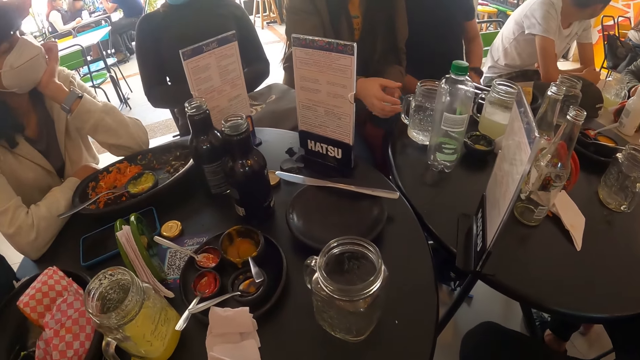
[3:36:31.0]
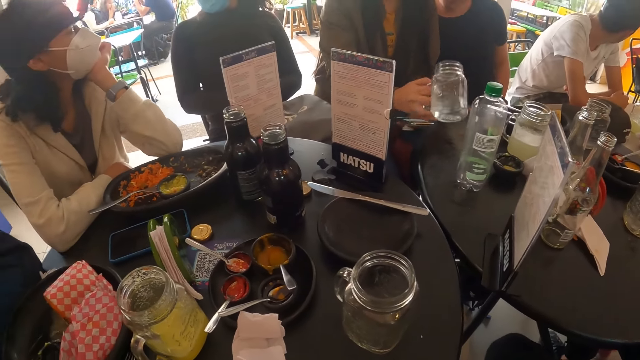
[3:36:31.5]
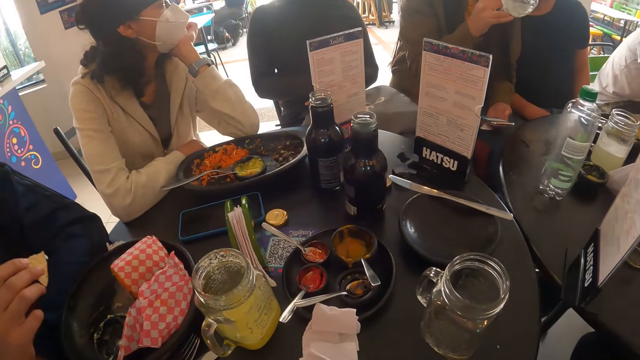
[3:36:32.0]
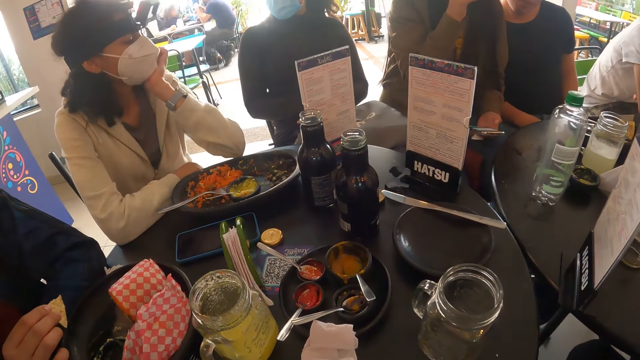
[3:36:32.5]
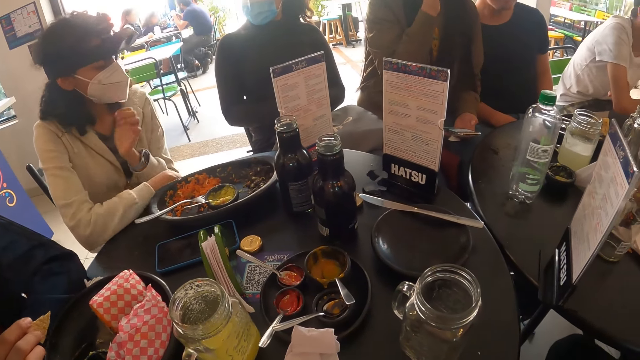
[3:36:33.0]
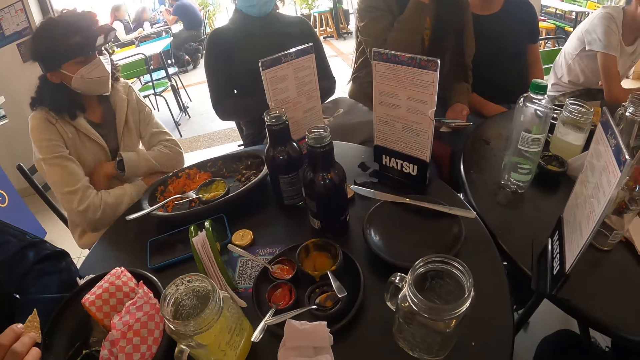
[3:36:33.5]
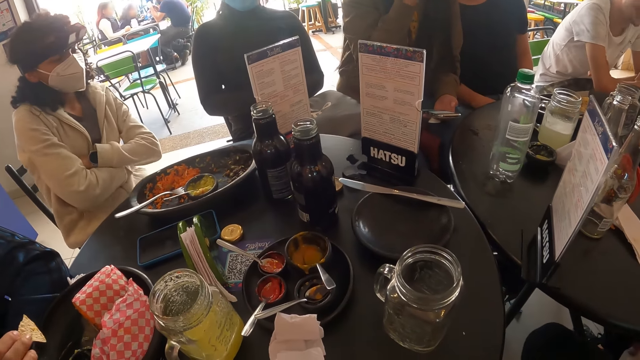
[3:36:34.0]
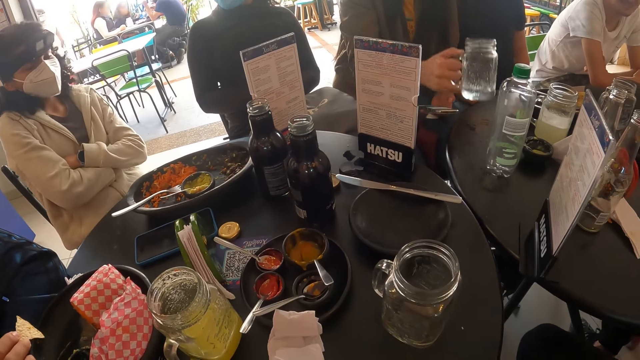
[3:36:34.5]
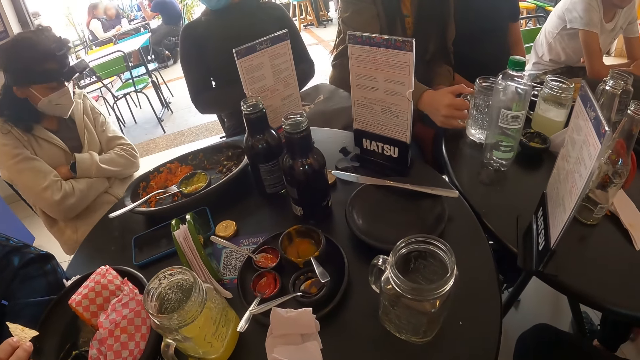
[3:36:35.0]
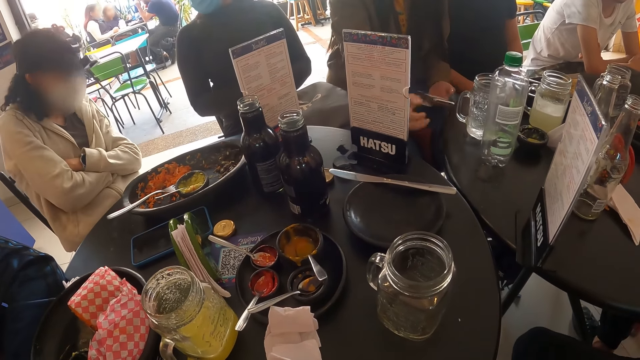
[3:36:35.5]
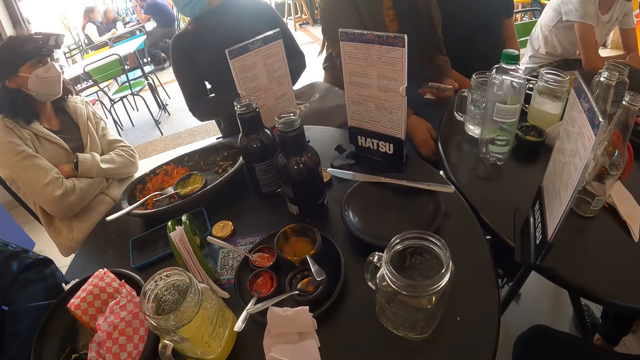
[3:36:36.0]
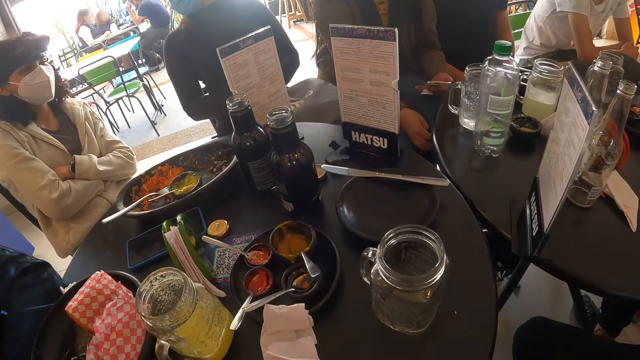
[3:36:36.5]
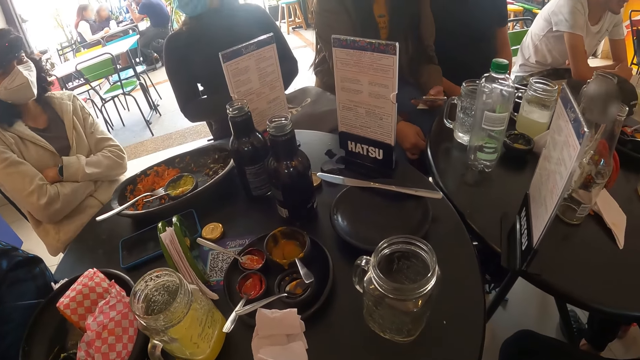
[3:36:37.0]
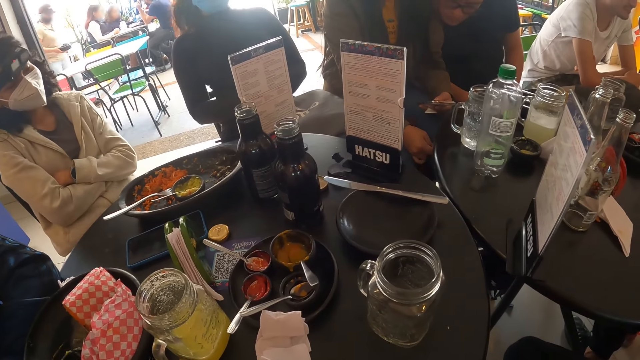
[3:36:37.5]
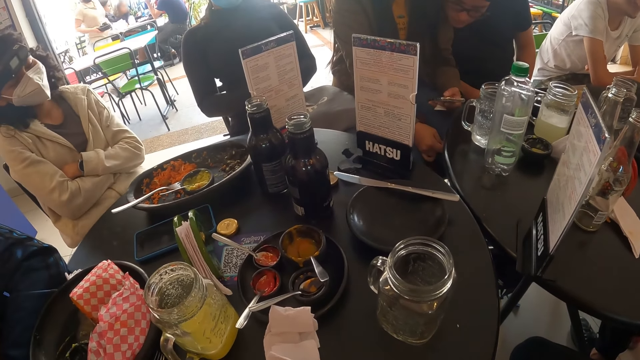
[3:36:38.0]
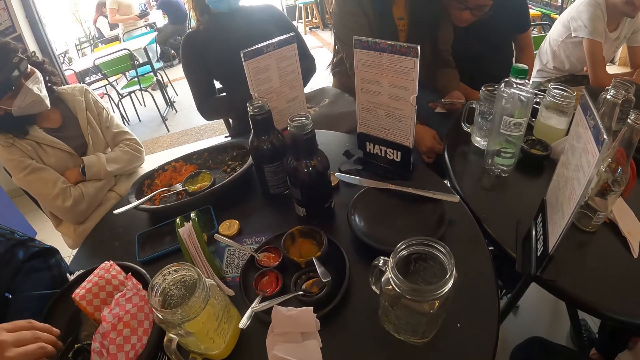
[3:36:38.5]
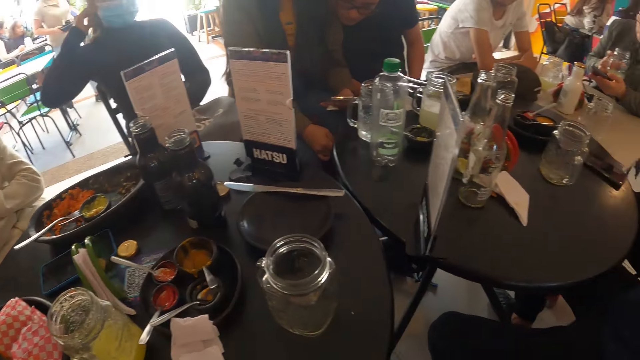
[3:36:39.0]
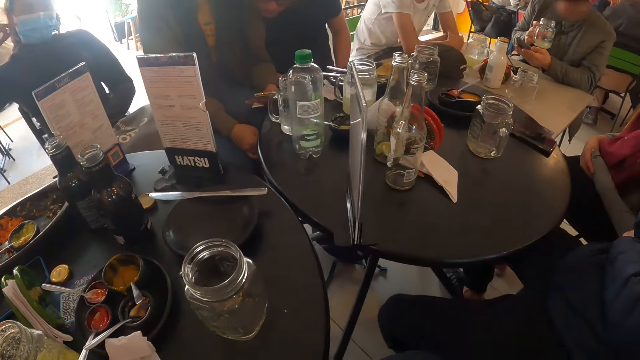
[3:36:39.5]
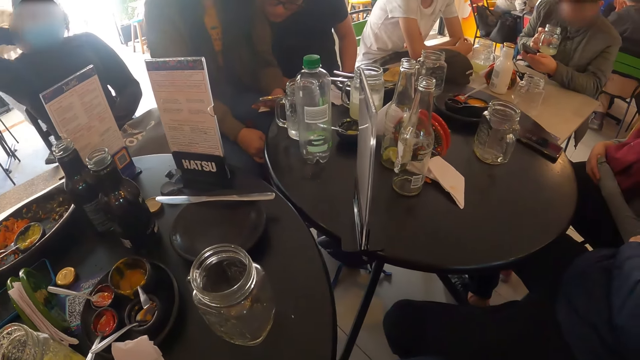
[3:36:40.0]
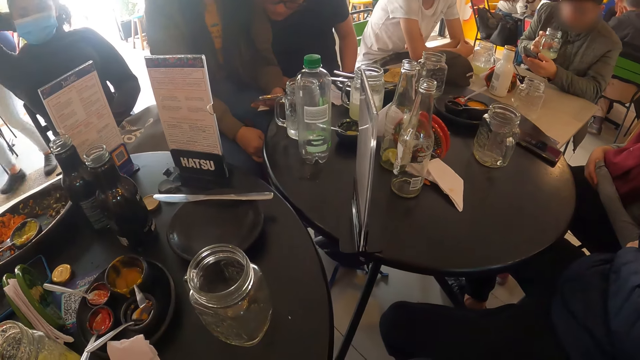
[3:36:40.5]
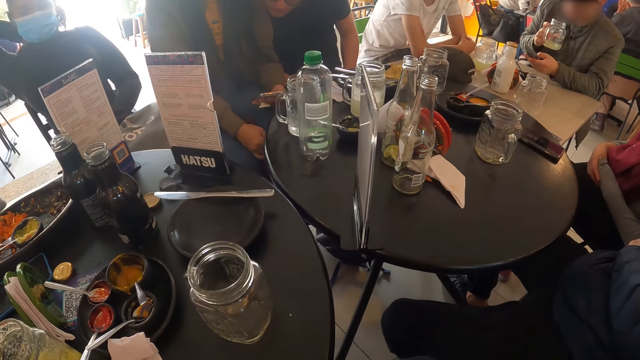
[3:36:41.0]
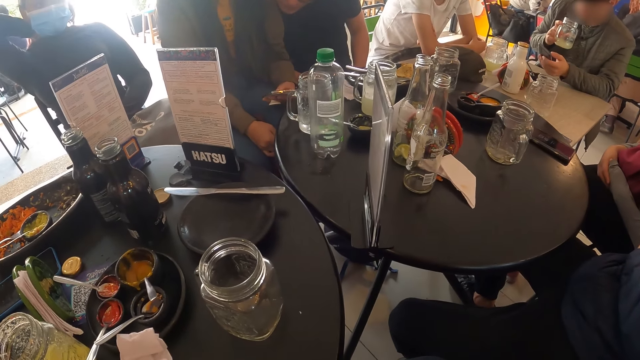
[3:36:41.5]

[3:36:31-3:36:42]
The woman picks the glass cup from the table with her right hand, drinks from the glass cup in her right hand, and places the glass cup in her right hand on the table. The man operates the phone with his left hand.

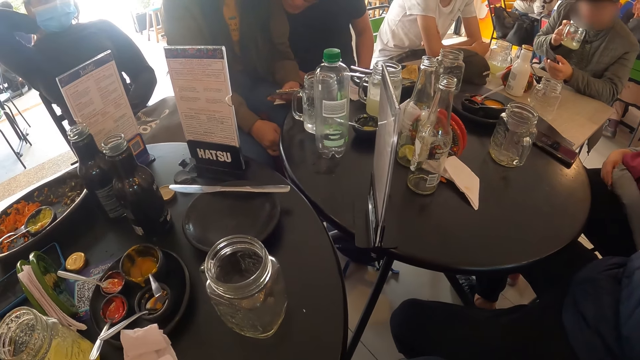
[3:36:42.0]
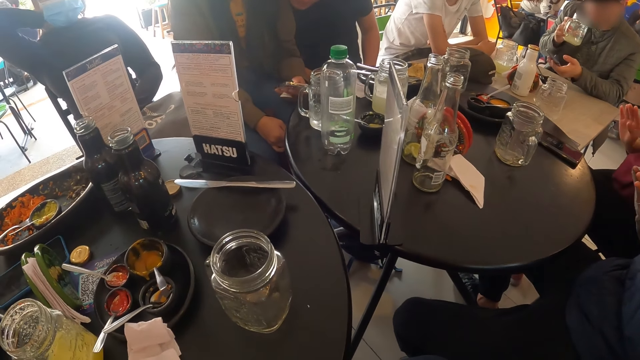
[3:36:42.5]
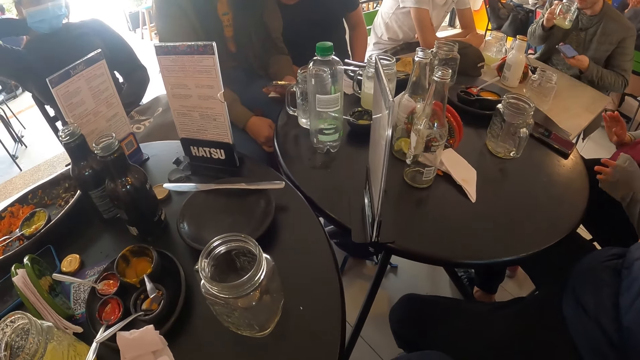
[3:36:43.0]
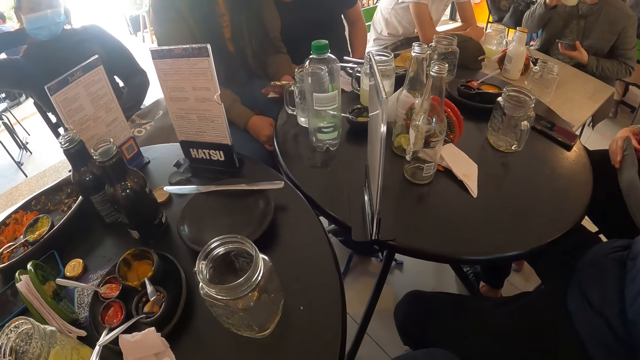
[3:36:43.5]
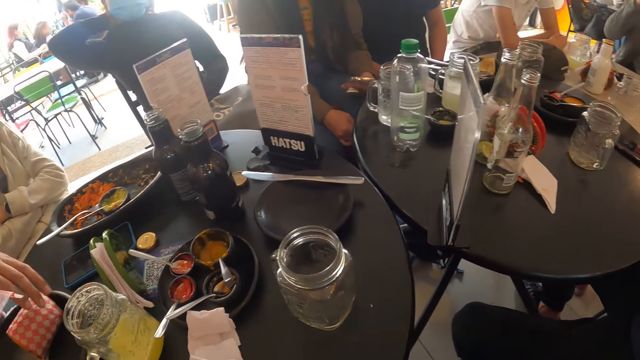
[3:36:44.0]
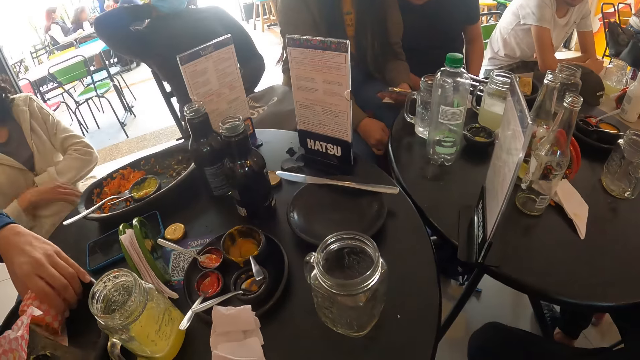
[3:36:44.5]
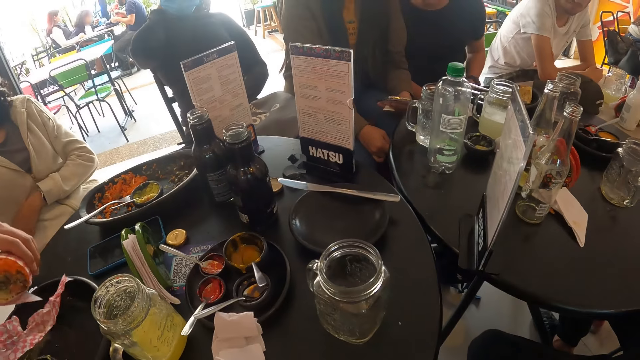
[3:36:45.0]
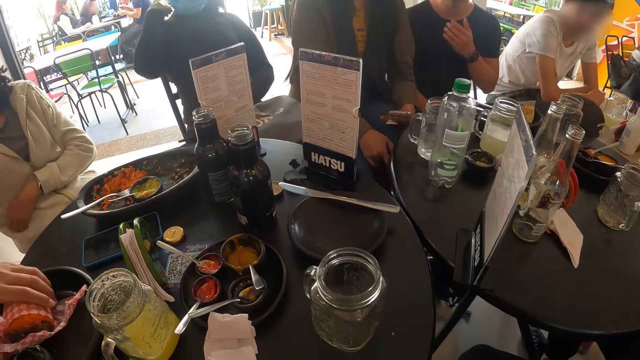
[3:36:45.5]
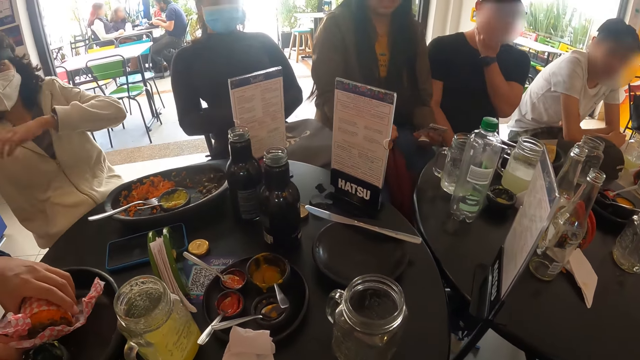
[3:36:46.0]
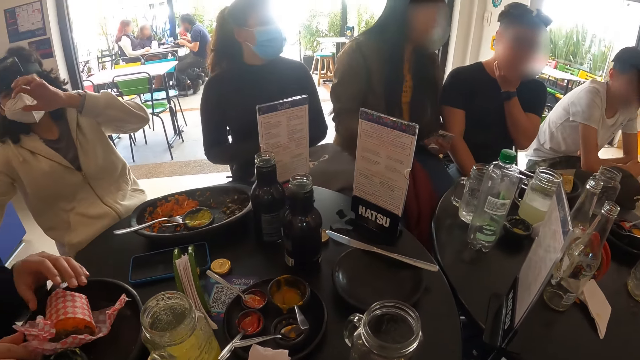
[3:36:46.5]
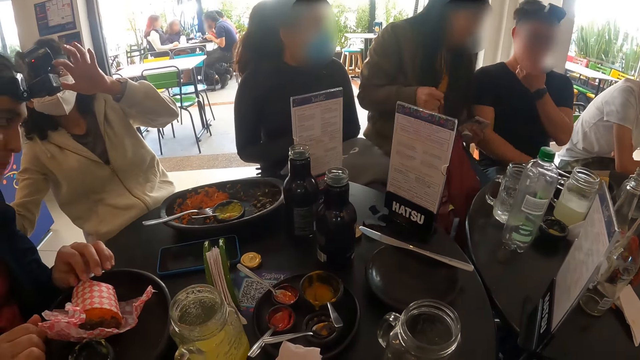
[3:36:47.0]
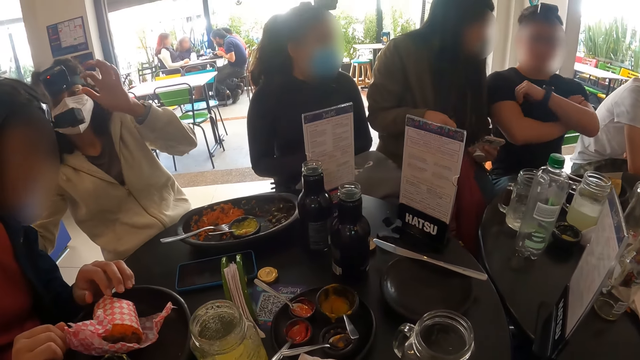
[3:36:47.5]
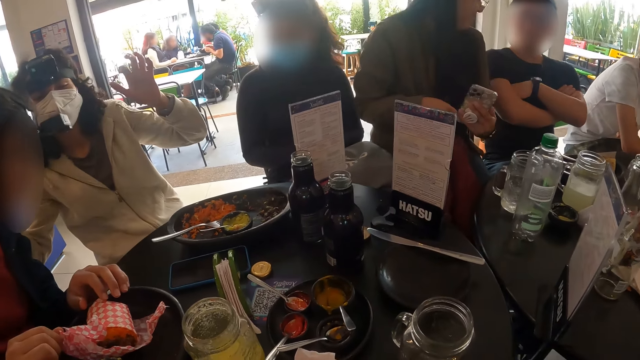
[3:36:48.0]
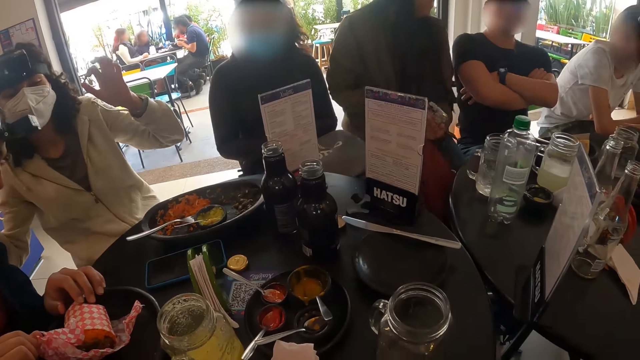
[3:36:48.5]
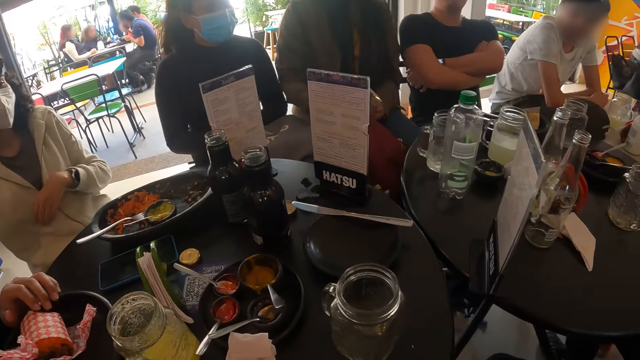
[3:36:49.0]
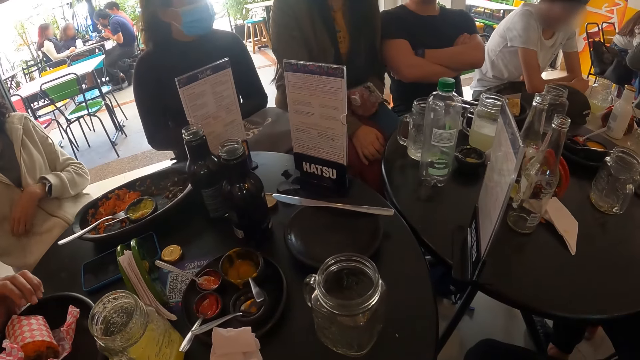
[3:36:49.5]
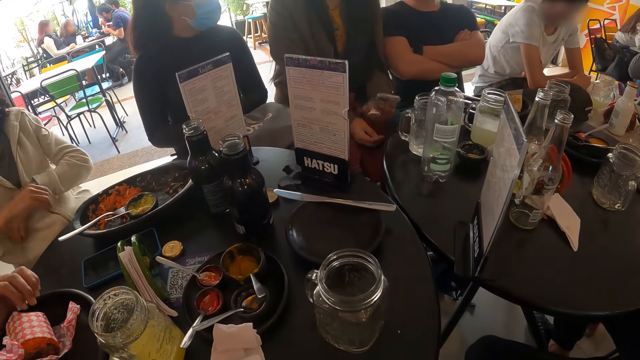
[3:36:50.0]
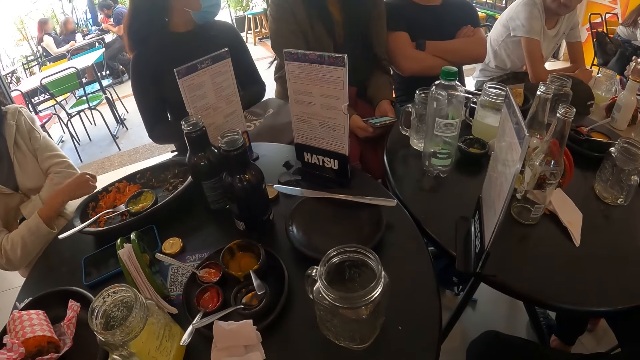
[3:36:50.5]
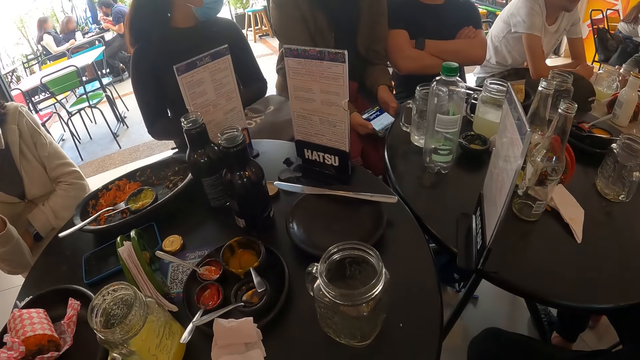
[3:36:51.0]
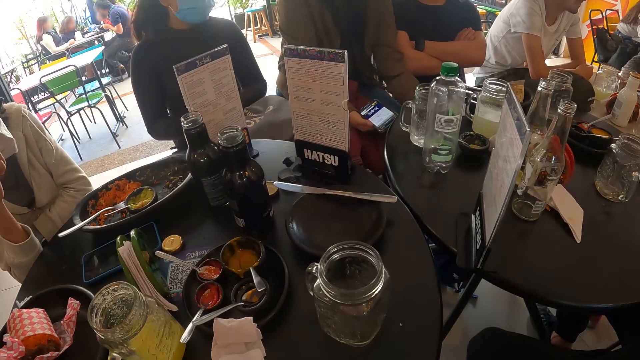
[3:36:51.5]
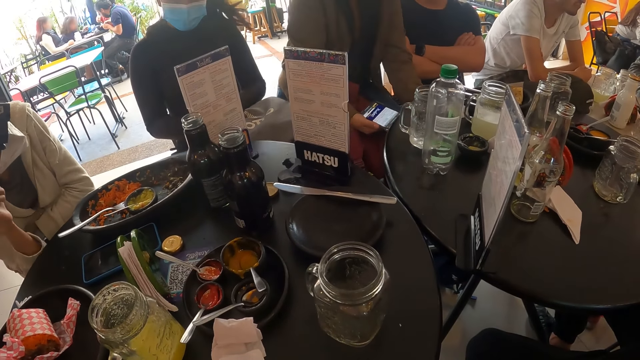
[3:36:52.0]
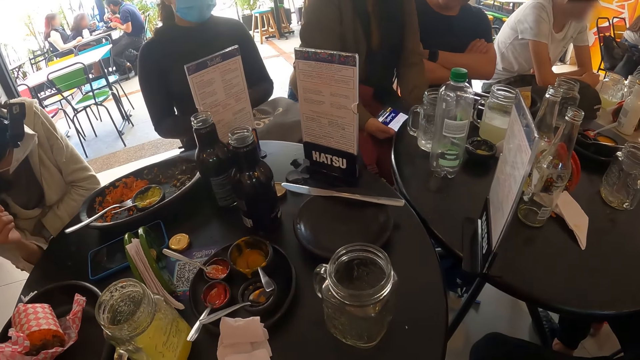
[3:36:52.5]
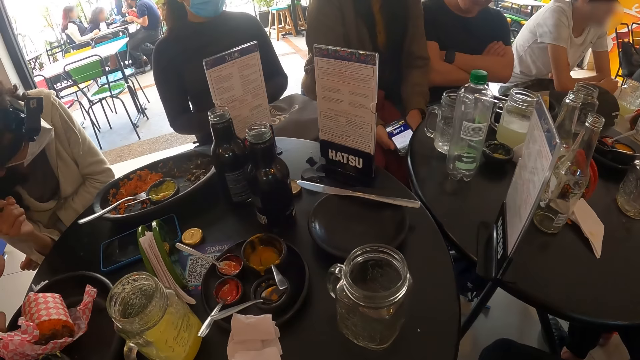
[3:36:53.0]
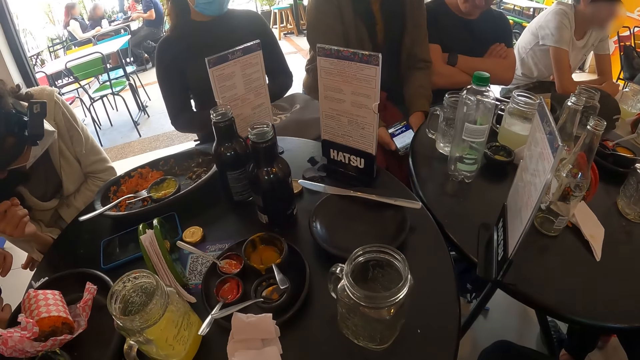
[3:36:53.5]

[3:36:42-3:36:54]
The man drinks from the cup in his right hand. Another man picks a roll of vegetables in a plate on a table with his left hand. The other man puts the roll of vegetables in a paper on the plate on the table. A woman touches a camera on the head of the other man with her left hand. The first man places the cup on the table with his right hand.
